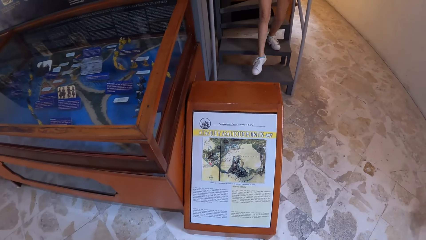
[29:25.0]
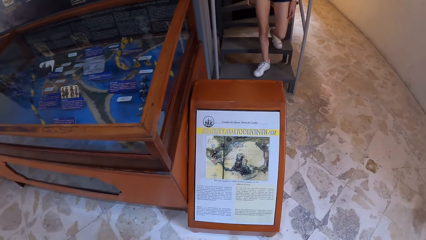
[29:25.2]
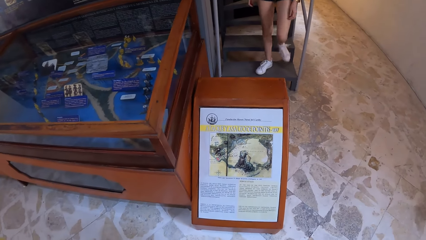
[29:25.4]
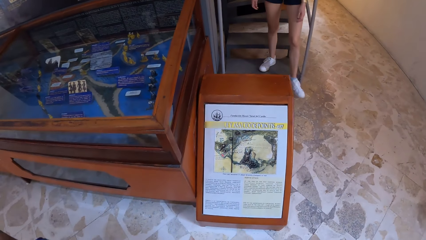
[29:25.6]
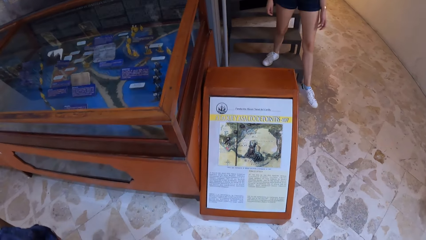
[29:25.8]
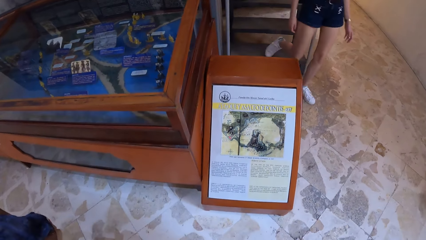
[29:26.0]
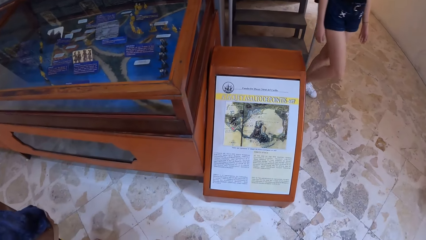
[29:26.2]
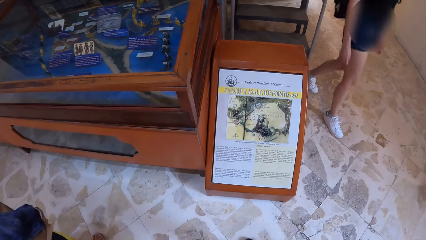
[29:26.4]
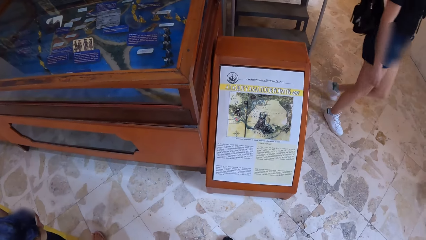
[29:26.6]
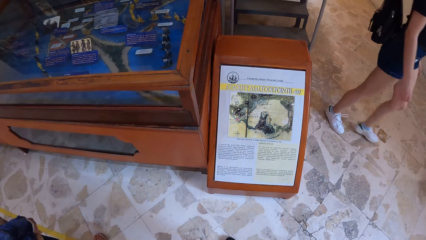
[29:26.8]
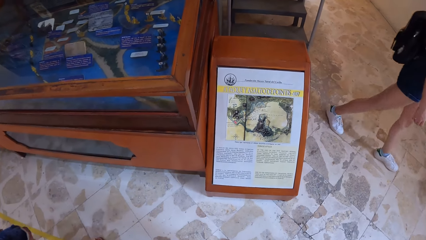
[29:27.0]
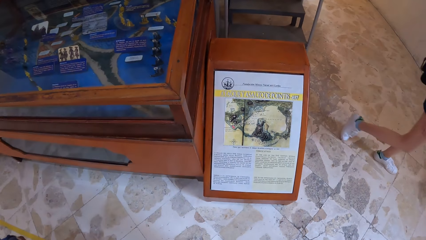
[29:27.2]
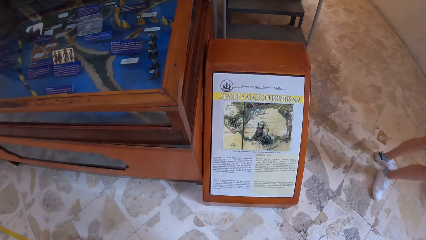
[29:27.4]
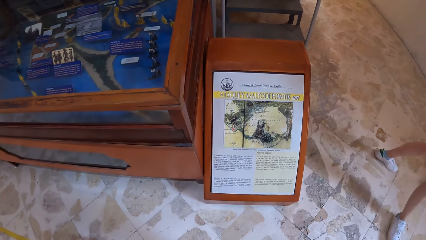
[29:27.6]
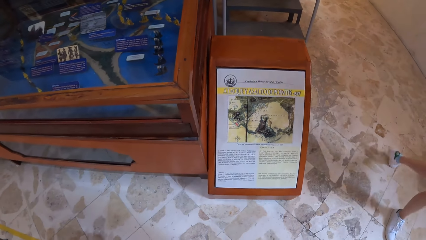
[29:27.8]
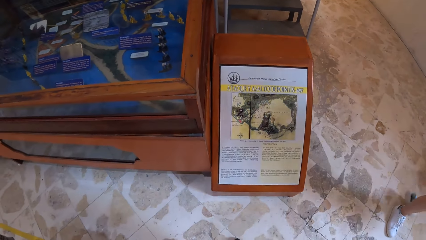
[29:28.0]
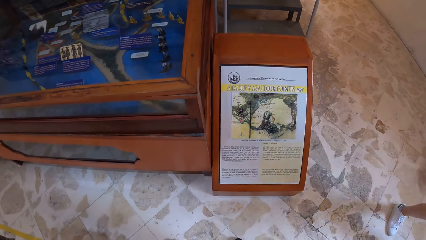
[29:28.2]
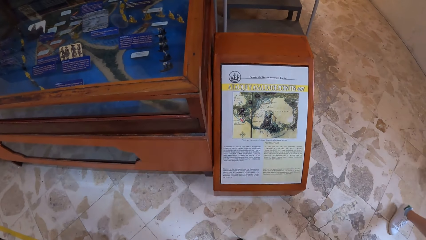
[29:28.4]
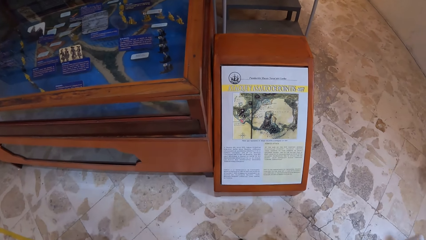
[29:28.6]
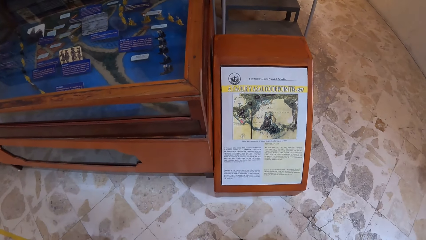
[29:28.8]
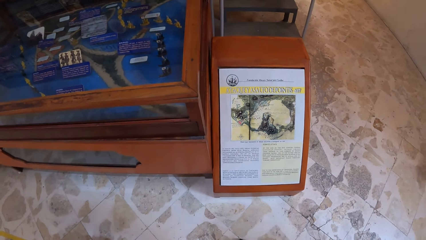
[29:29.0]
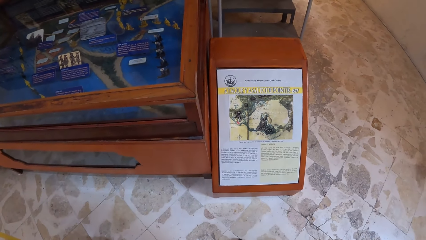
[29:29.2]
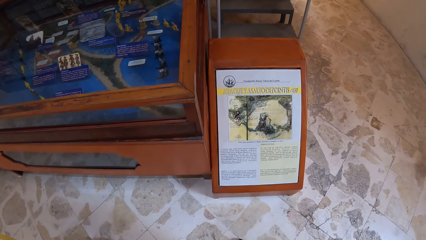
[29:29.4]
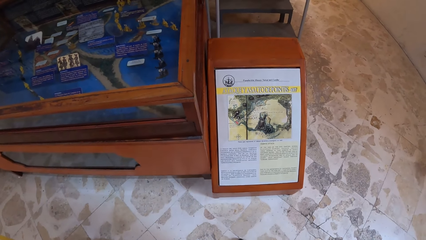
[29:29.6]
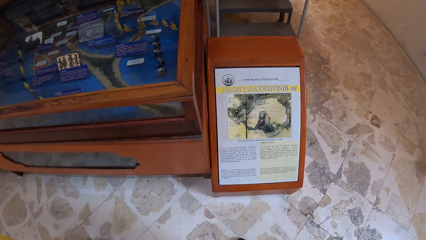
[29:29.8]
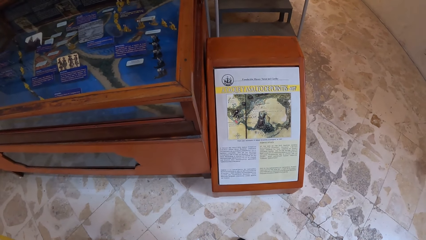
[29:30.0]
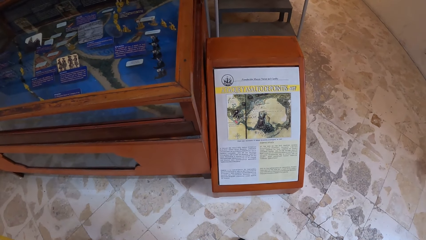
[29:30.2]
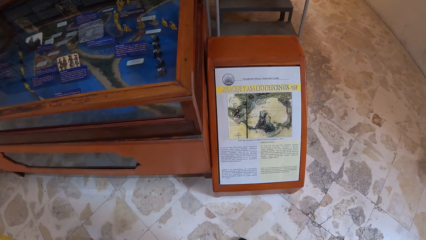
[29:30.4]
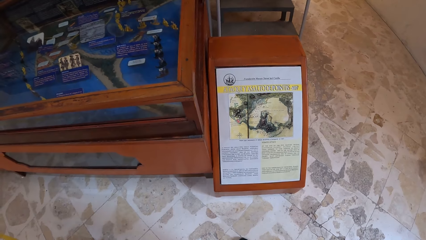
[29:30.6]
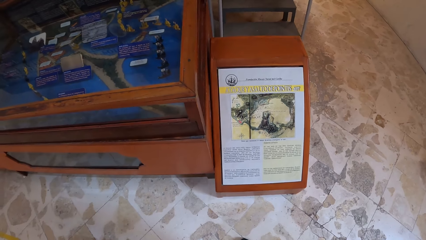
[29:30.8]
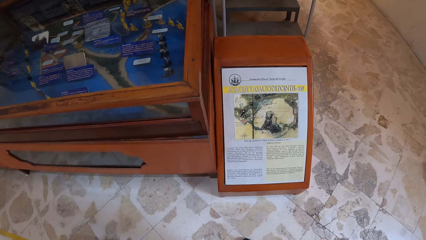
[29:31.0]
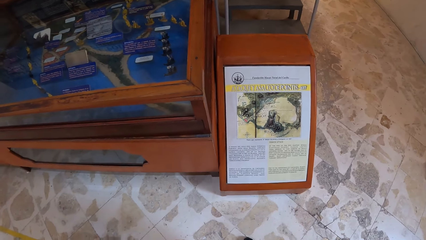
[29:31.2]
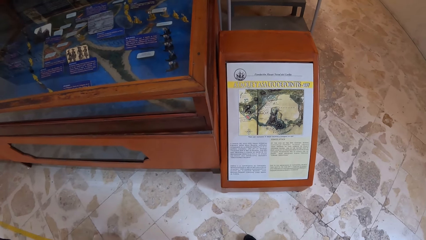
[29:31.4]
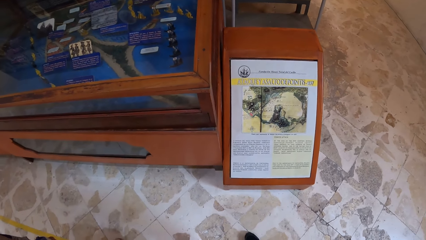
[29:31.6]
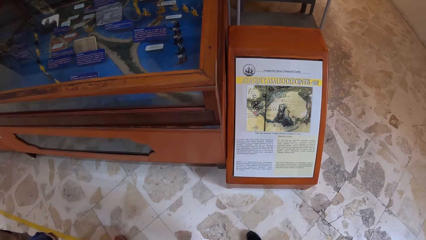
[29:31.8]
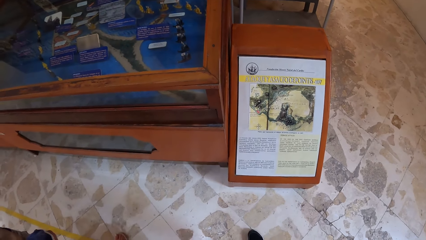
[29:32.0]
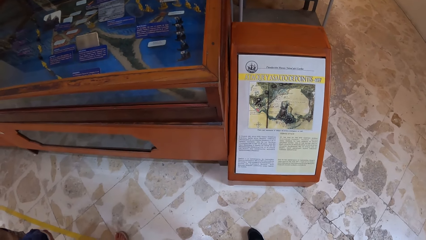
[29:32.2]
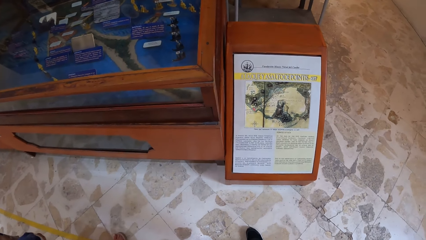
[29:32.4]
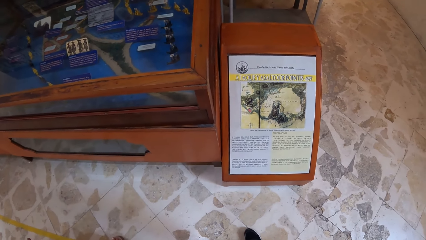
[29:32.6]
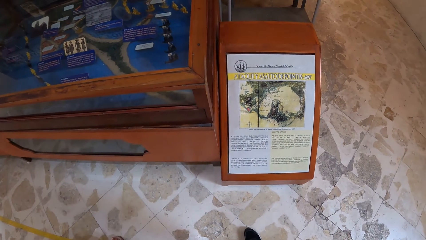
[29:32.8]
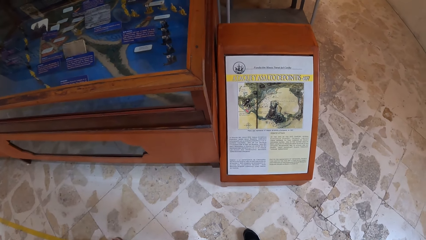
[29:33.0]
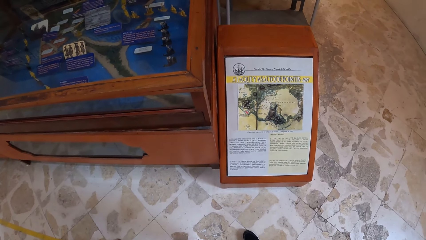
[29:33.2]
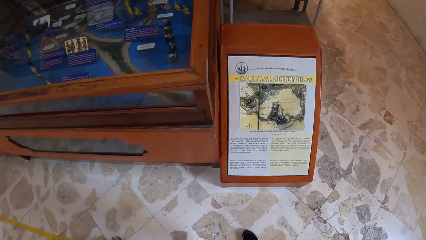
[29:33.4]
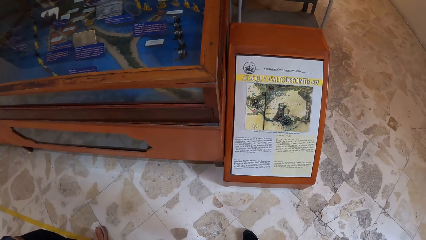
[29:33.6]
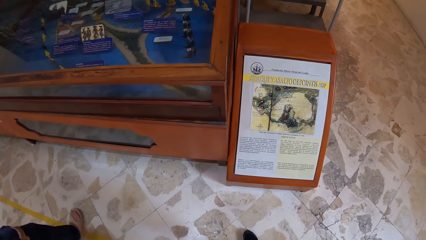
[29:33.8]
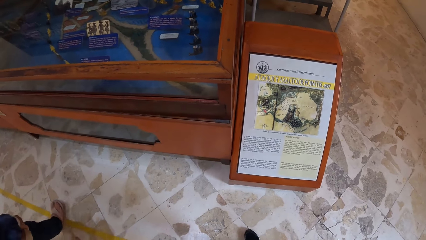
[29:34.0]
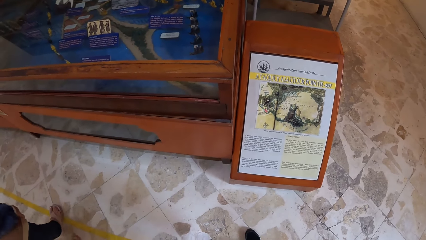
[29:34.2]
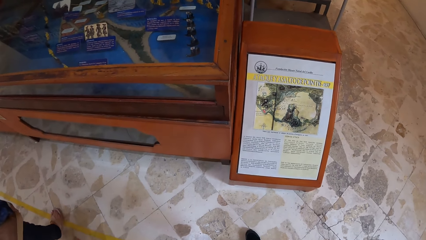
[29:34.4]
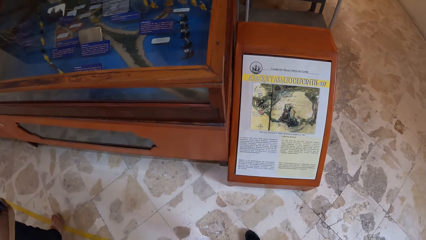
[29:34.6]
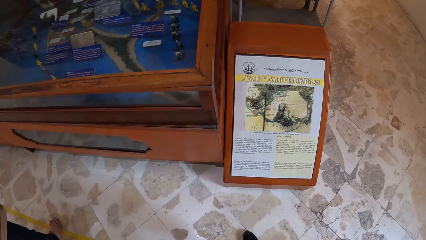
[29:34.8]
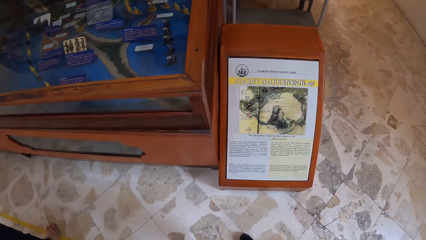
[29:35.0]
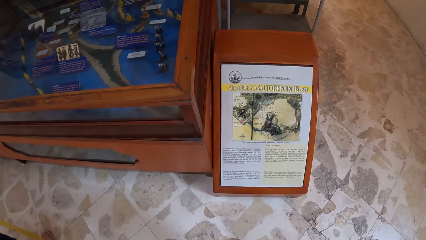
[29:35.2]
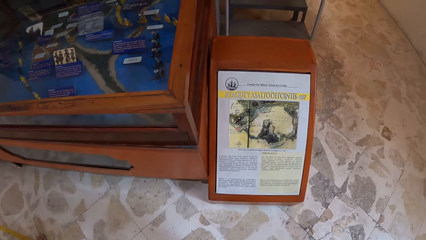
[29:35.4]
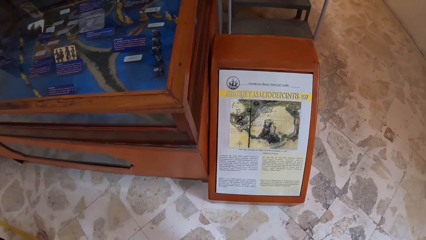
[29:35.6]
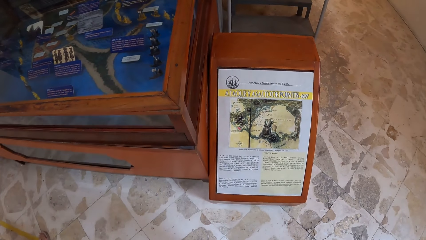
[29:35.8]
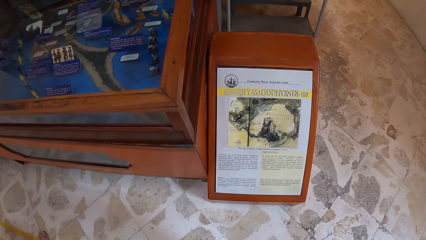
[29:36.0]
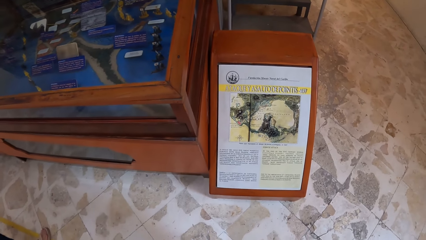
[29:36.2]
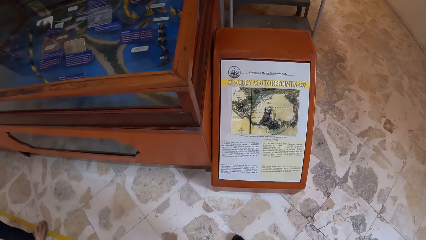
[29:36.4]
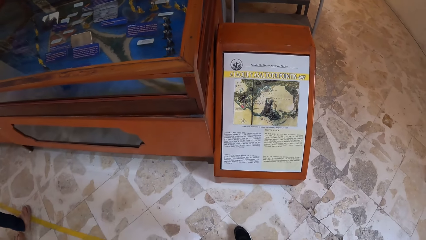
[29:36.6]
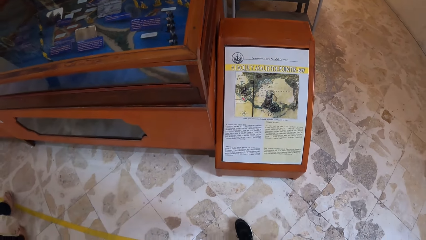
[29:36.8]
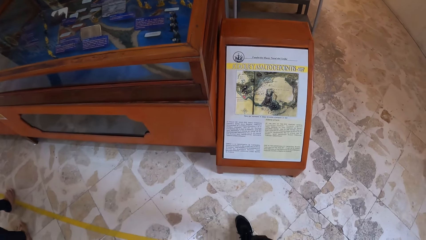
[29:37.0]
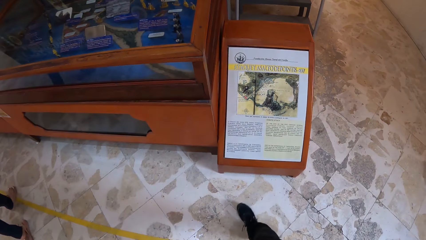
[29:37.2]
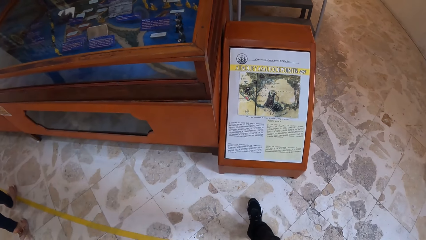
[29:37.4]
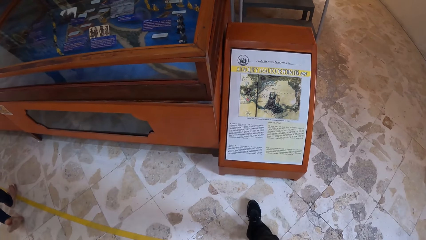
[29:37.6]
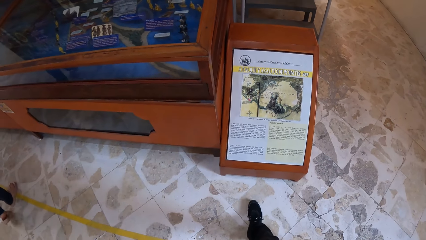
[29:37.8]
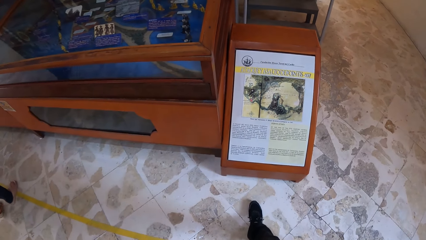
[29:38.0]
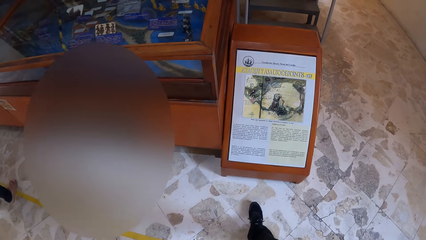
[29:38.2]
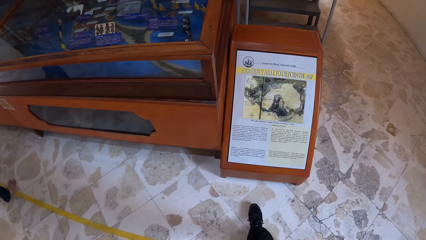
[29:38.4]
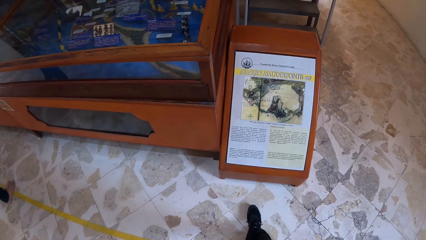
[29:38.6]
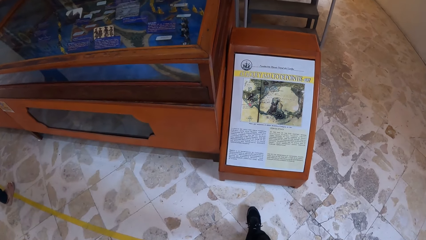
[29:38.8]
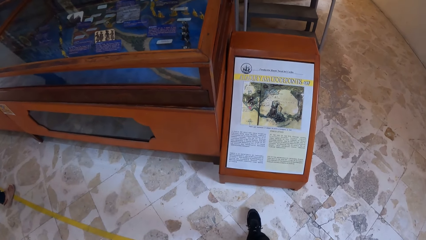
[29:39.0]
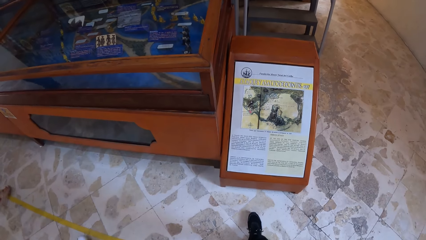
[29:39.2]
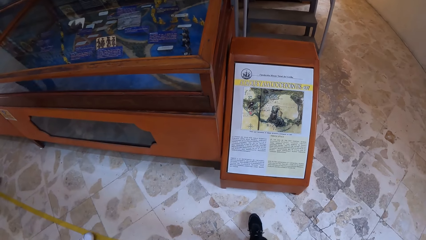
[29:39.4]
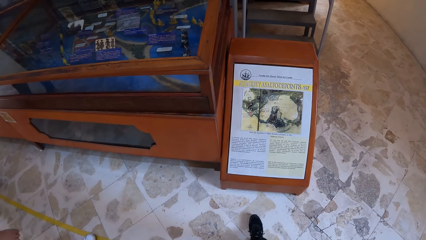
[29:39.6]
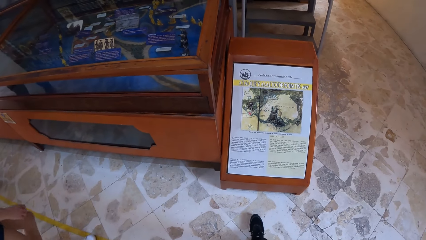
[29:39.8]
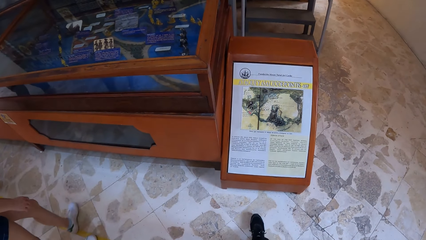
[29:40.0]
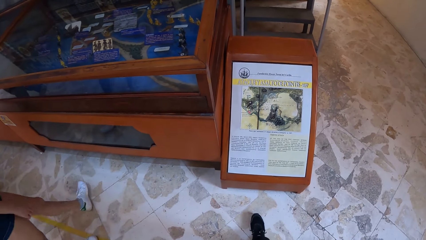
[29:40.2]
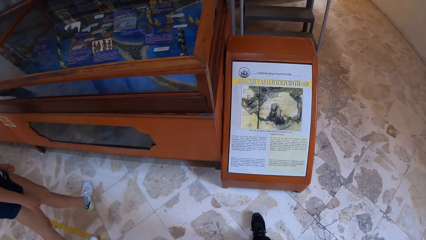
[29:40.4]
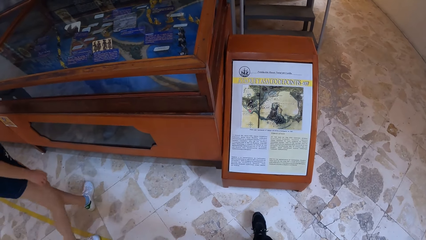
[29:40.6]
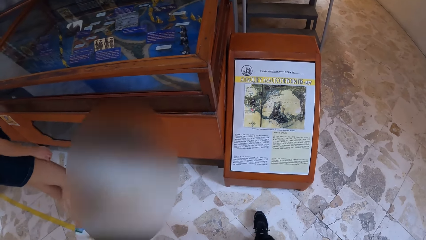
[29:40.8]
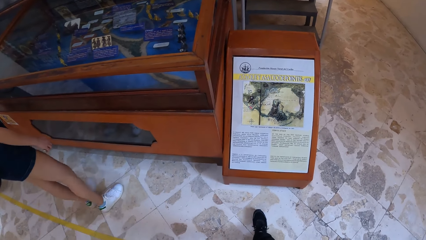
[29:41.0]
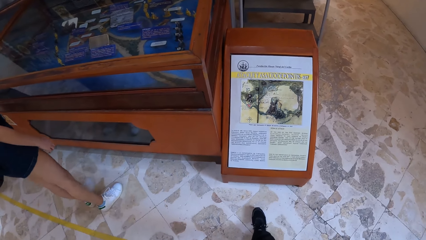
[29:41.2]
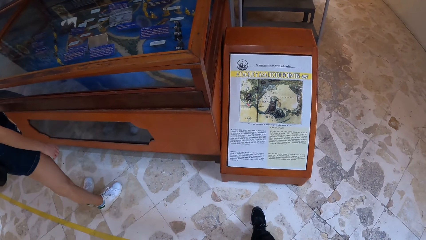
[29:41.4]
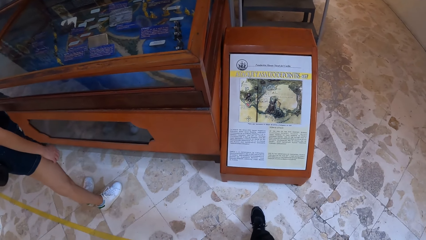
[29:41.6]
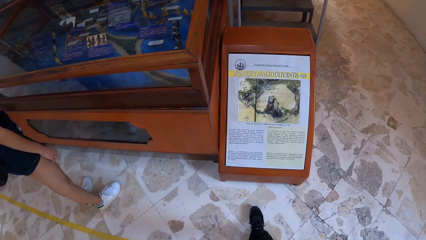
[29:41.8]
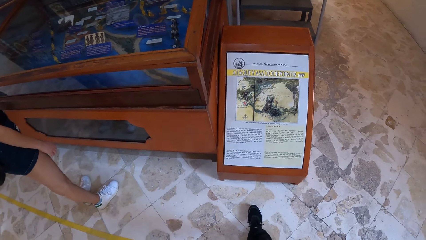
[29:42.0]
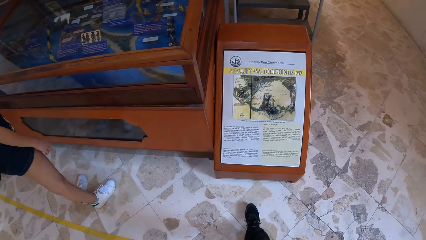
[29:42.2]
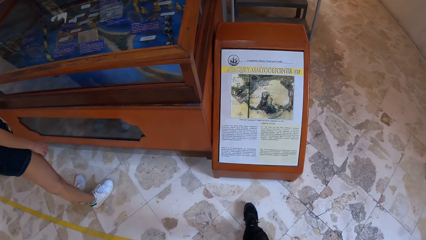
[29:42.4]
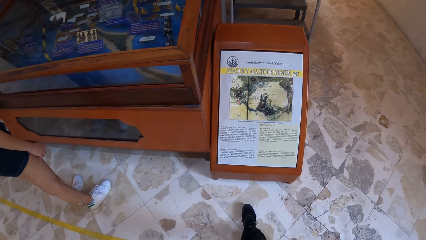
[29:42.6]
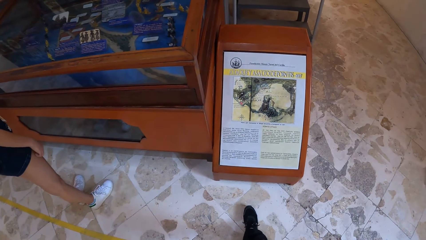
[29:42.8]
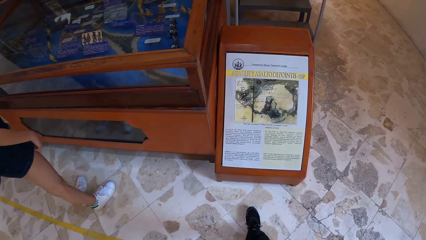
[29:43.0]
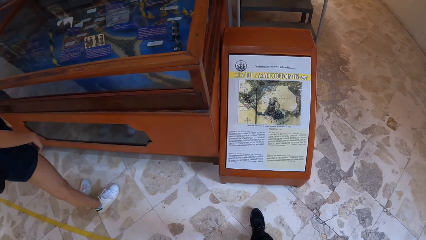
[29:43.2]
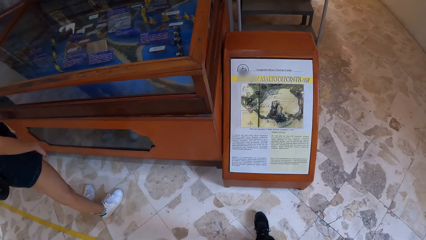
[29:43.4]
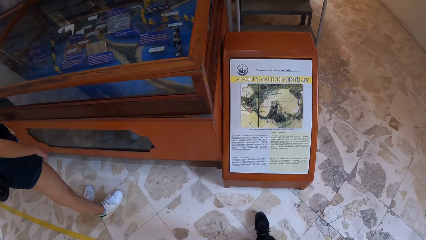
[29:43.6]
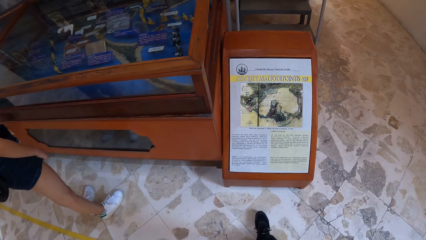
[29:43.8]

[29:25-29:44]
A woman walks down the stairs. The woman walks in the museum. The camera wearer looks at the drawing. Another woman walks in the museum. The first woman walks to the exhibit in the museum. The first woman looks at the notice board.
